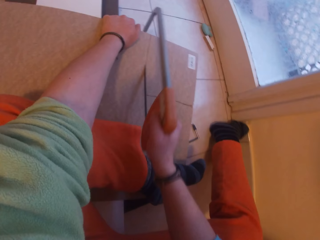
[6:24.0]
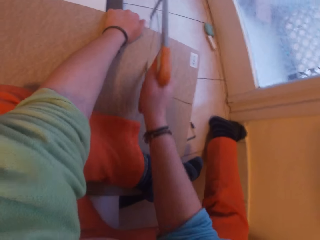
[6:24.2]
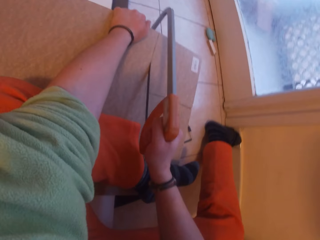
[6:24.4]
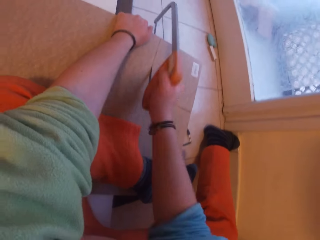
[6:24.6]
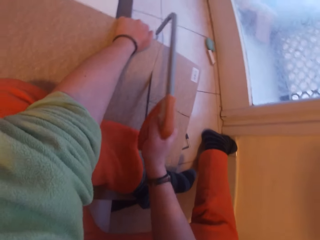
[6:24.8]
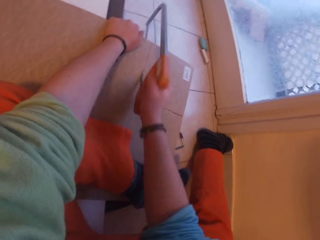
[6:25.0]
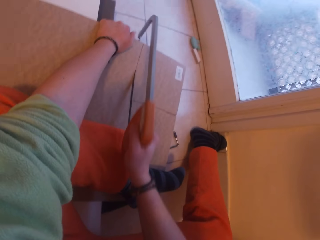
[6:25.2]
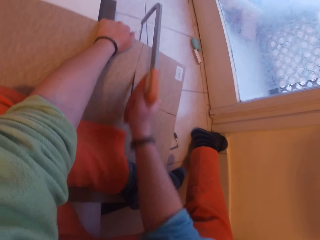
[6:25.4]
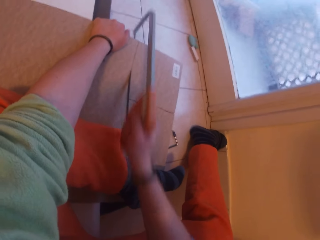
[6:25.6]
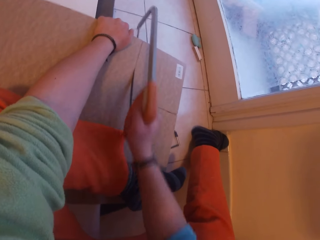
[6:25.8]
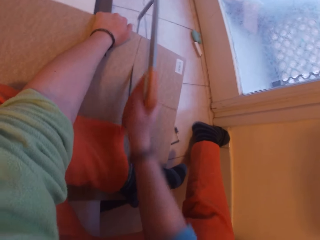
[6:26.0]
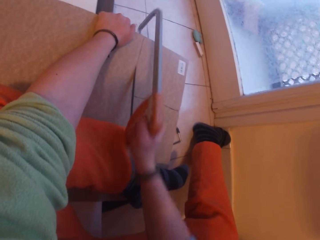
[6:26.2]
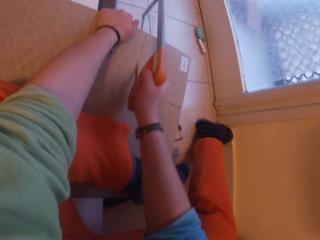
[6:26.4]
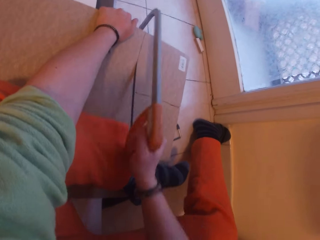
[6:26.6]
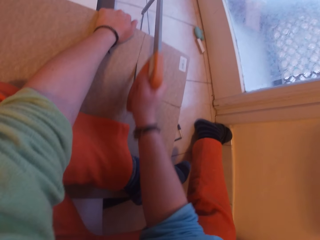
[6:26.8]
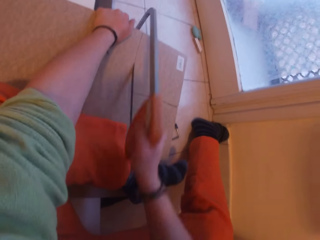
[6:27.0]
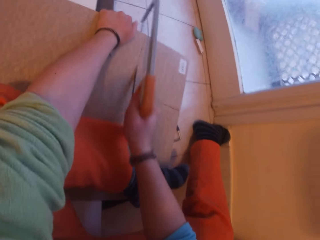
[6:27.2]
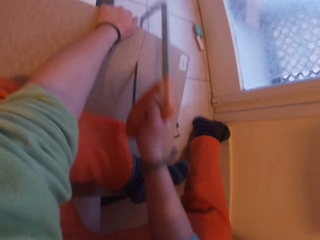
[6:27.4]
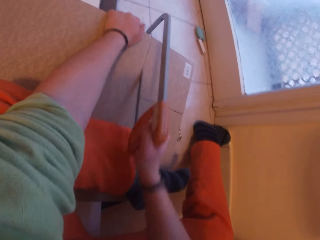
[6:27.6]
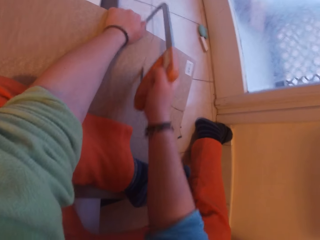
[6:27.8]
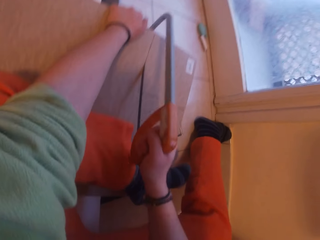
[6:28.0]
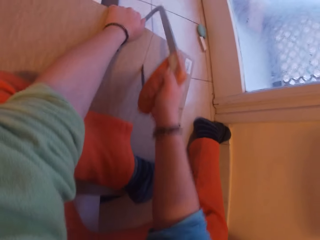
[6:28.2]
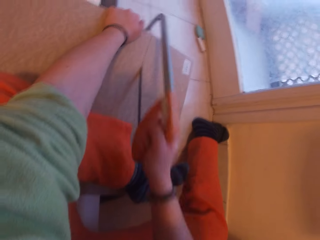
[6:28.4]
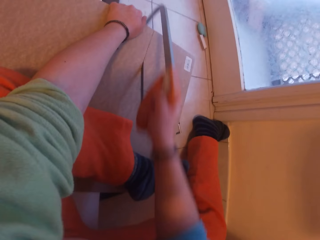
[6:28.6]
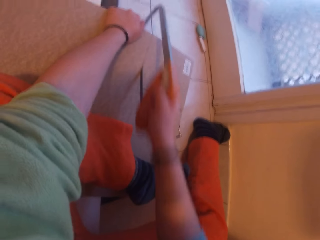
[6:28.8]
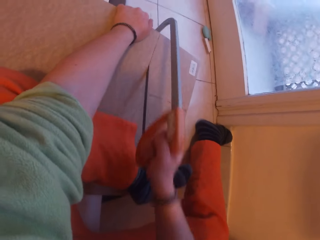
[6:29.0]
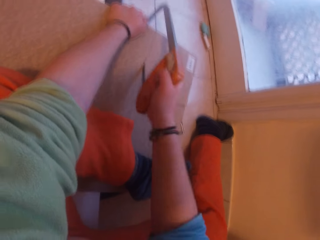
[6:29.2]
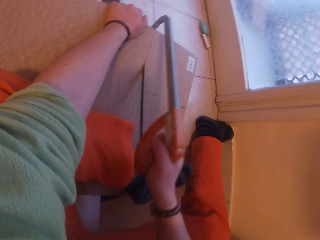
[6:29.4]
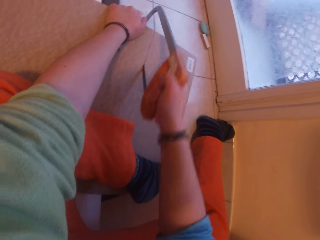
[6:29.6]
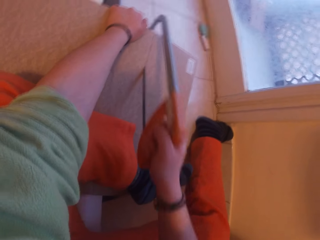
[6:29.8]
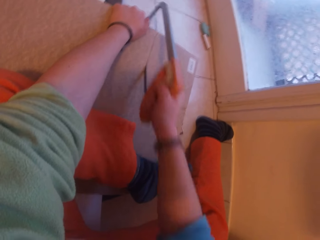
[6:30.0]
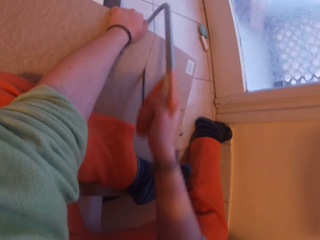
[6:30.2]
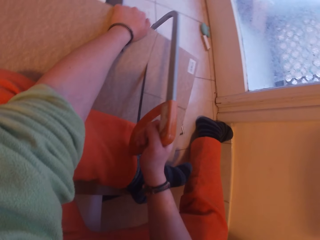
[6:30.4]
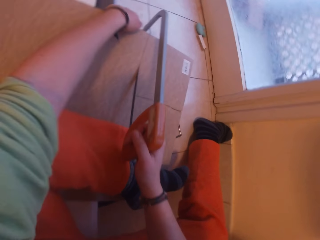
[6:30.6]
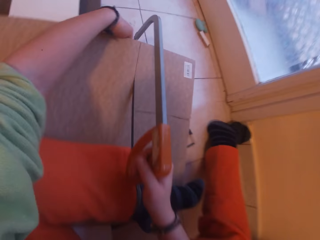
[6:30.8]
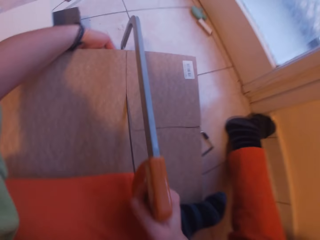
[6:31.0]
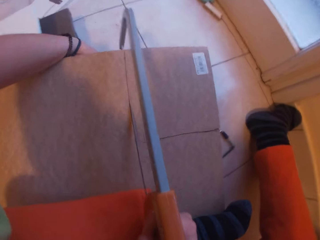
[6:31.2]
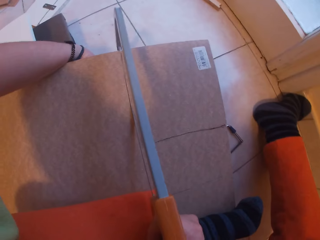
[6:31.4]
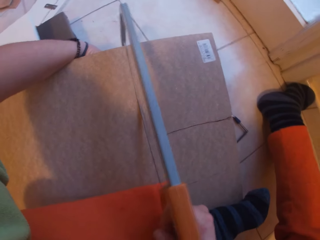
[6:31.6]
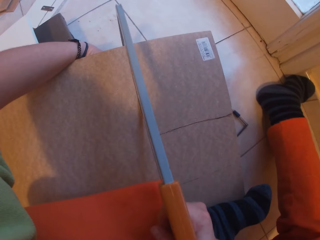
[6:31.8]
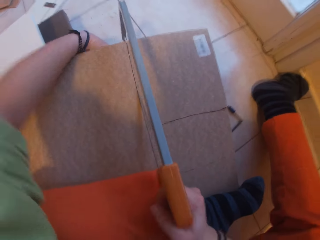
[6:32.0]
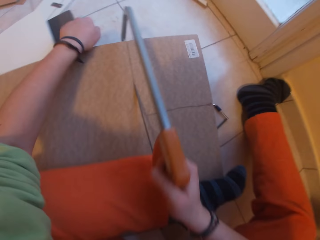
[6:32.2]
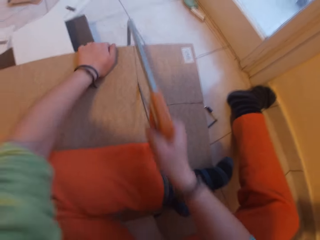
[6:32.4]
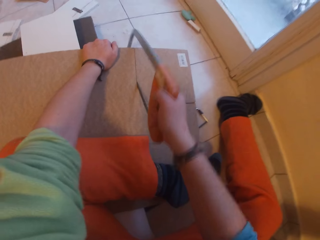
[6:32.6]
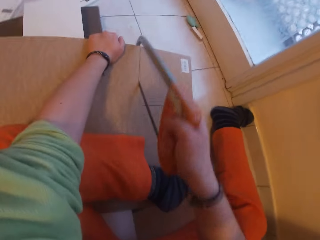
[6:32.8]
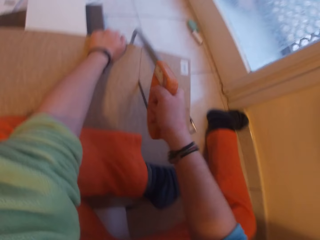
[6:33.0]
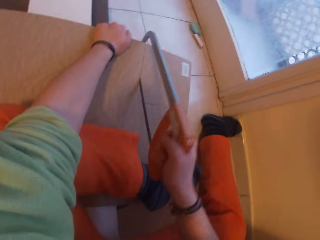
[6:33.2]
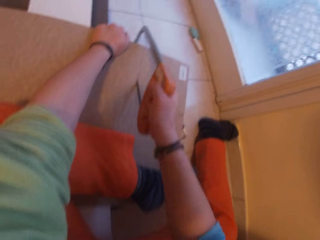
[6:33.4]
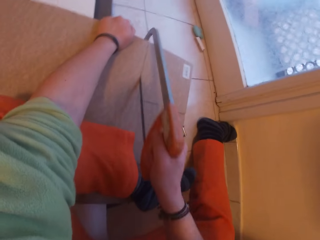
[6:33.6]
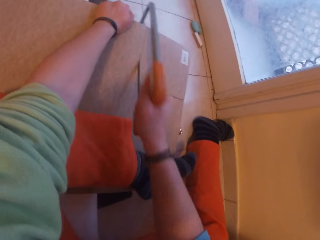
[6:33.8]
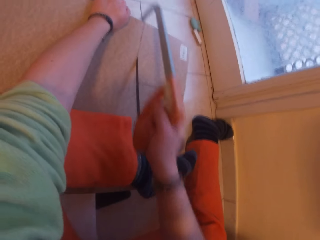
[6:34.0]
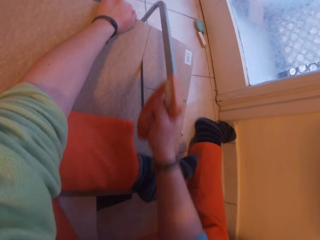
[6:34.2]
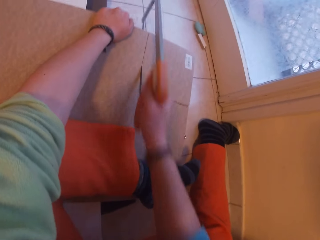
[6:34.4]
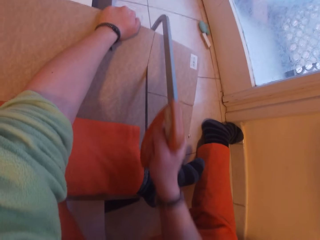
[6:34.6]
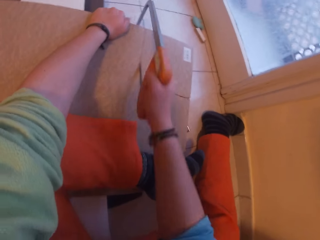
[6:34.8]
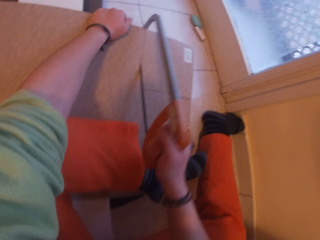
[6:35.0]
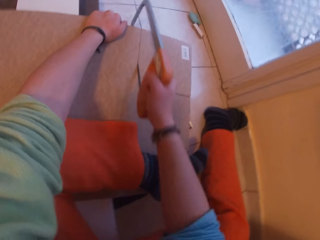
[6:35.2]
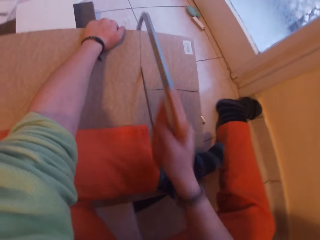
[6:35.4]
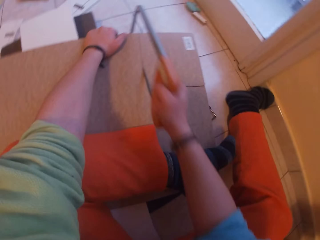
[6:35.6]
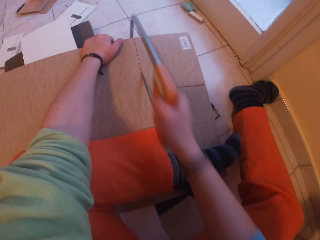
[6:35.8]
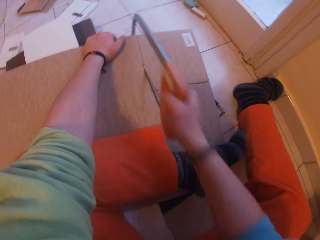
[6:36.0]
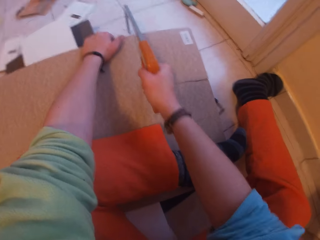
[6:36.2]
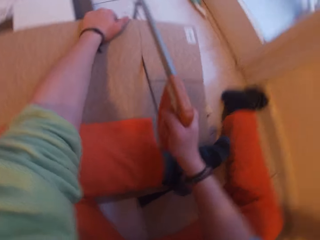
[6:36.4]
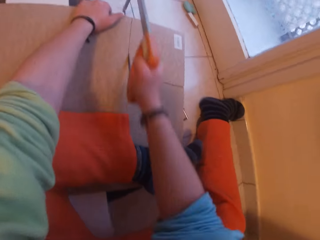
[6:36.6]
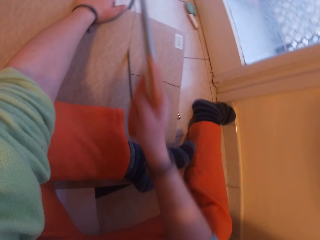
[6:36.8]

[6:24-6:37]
The camera wearer cuts a cardboard with a hand saw. He adjusts the plywood on the pile of planks on the floor with his left hand. He holds the orange saw on the plywood on the pile of planks with his right hand. He straightens a hand. He cuts the plywood on the pile of planks with the orange saw in his right hand.

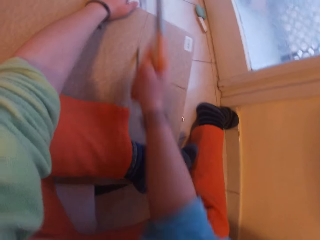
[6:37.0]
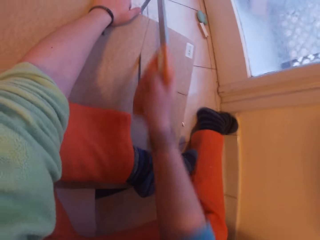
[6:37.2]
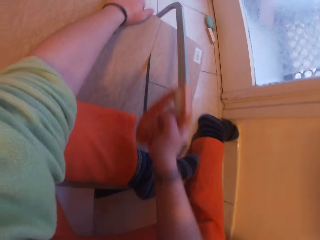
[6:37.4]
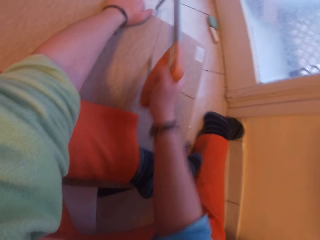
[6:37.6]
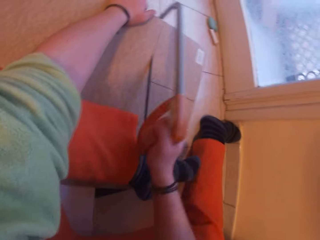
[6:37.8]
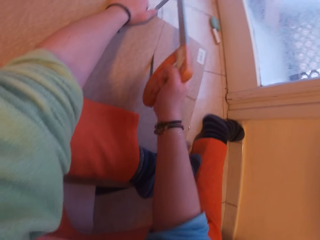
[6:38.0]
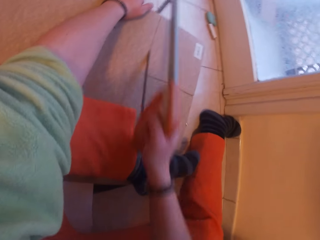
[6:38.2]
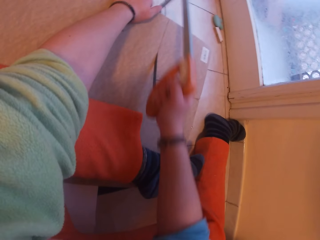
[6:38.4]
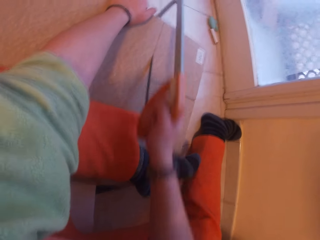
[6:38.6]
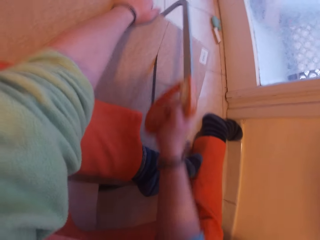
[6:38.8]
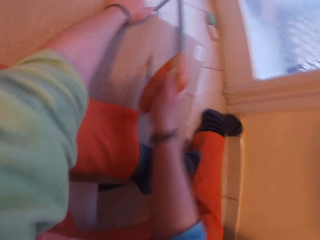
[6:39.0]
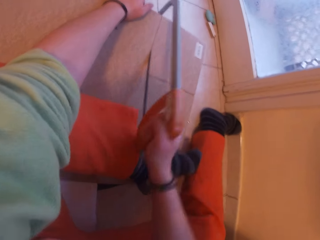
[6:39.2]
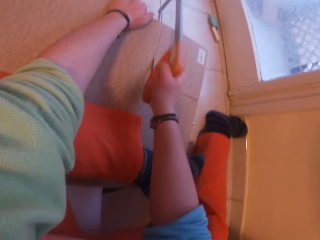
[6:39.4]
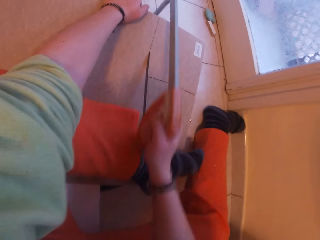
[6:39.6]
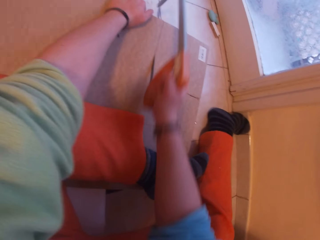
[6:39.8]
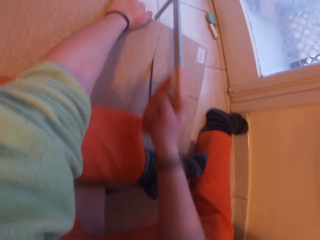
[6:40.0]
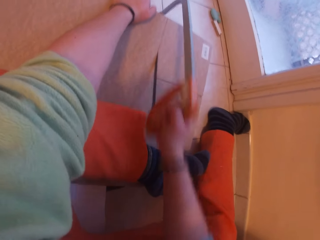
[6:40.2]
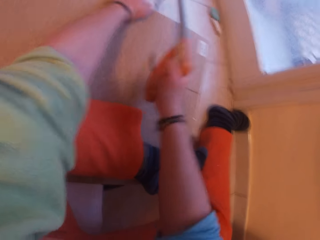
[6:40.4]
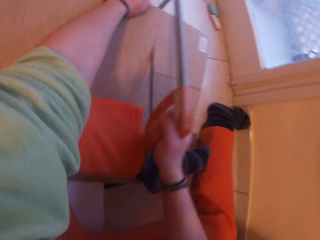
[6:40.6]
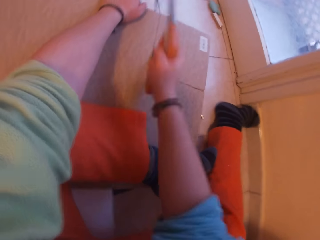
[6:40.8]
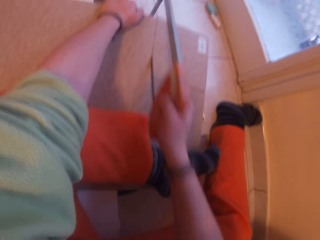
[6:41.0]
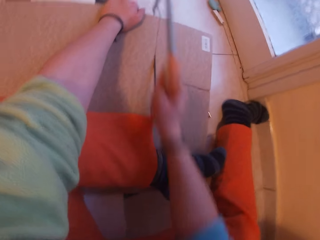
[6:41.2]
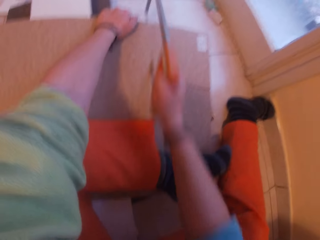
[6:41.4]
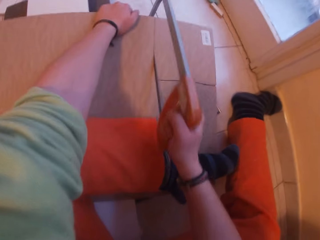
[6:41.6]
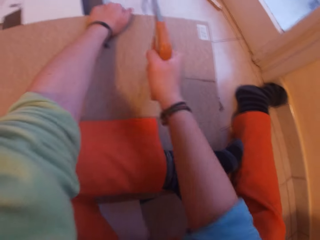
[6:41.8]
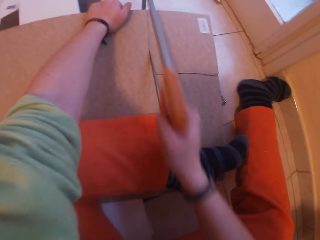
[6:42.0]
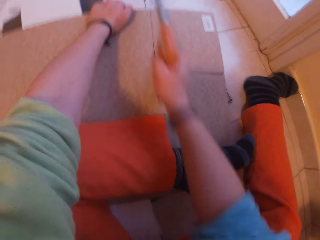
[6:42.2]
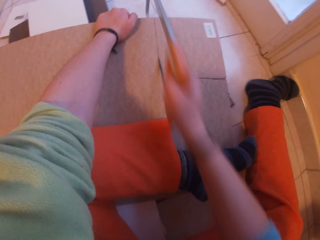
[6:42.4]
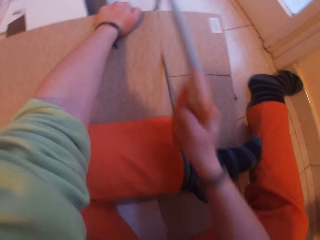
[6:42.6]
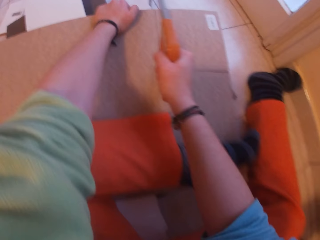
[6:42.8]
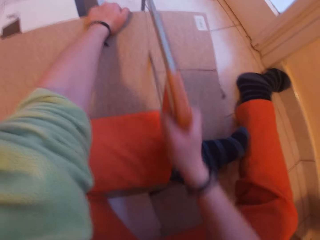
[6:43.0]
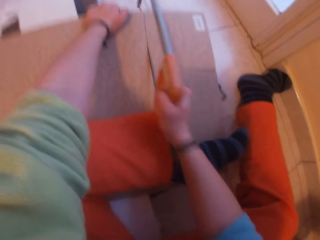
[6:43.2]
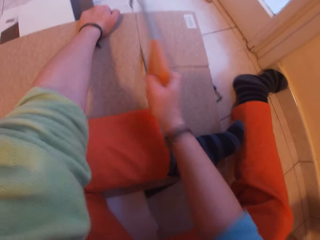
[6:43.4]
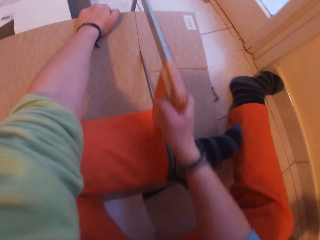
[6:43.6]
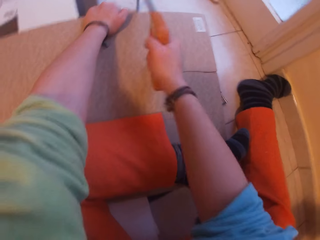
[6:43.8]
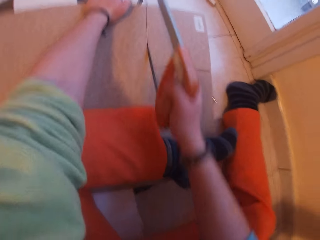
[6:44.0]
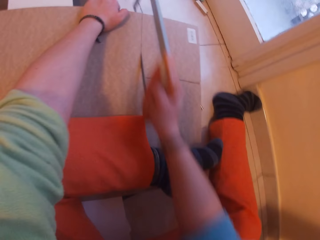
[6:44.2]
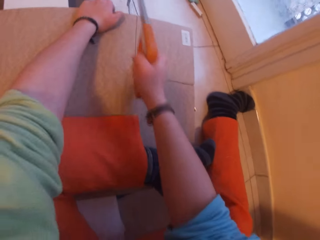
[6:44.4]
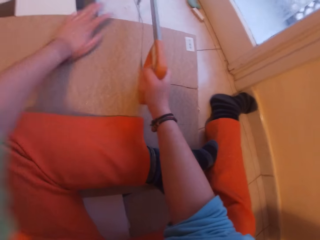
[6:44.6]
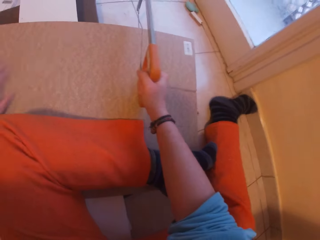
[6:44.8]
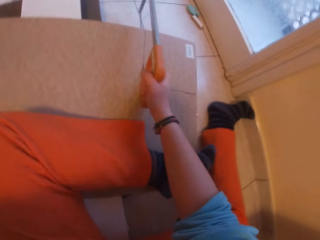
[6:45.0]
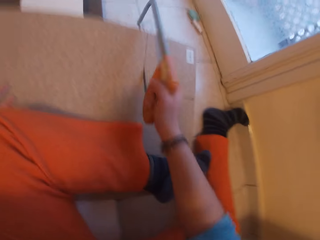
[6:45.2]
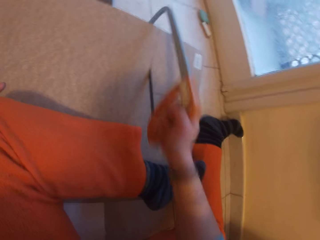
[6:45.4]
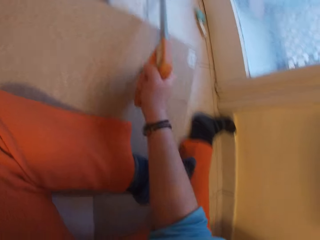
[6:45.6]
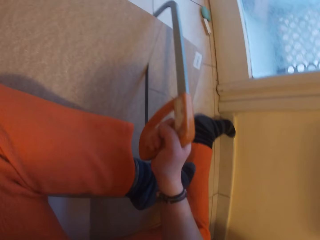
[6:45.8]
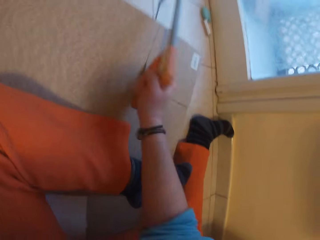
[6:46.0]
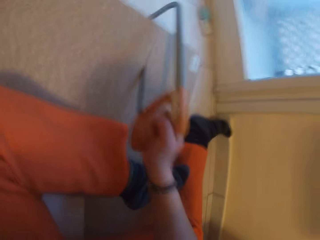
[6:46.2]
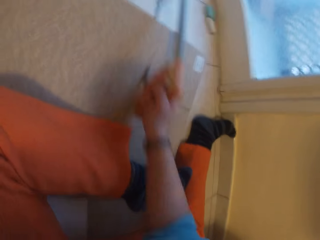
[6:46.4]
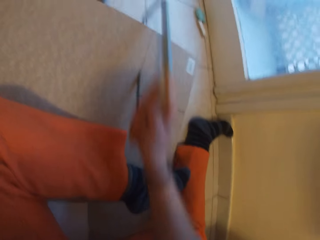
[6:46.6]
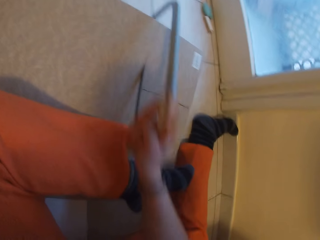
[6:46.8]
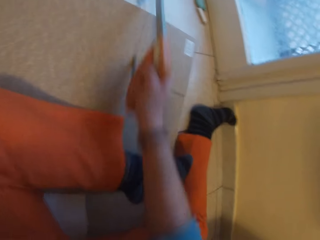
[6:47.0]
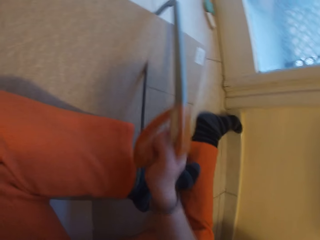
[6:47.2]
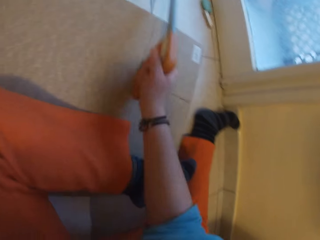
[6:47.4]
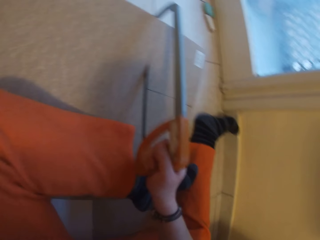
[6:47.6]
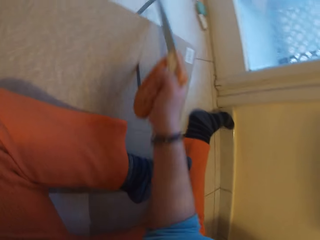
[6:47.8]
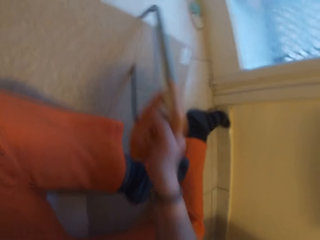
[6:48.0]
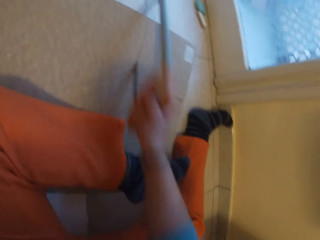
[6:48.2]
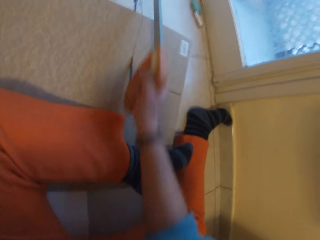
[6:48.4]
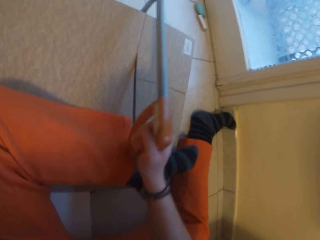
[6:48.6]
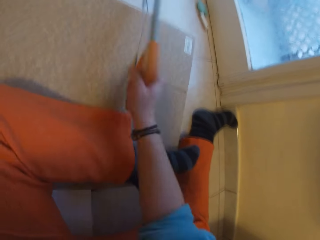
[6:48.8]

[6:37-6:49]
The camera wearer moves his left hand across the top of the plywood. He straightens a hand. He cuts a cardboard with a hand saw.
